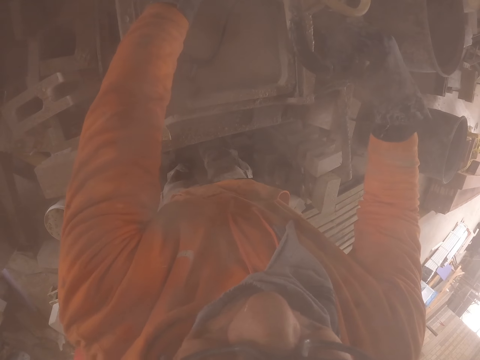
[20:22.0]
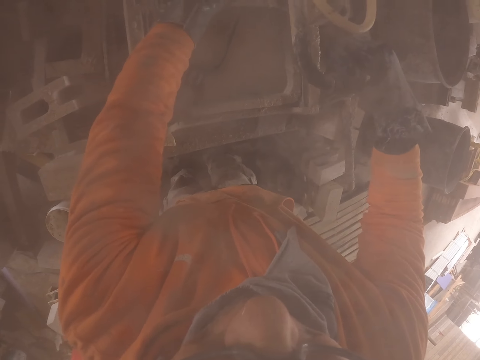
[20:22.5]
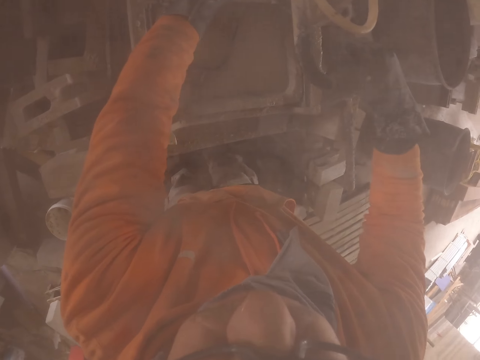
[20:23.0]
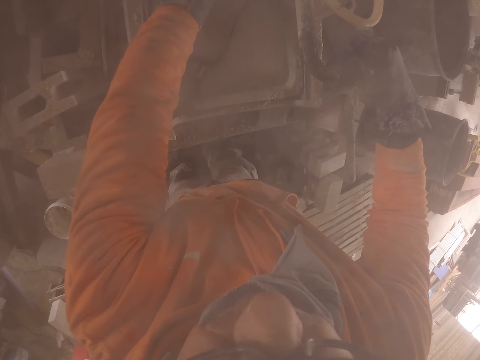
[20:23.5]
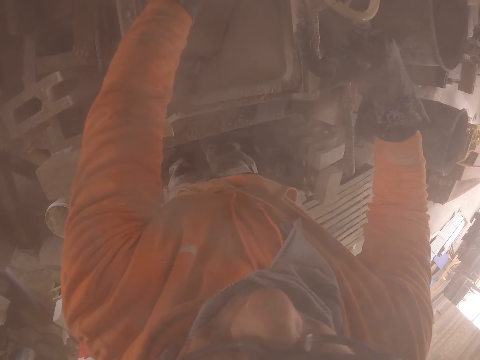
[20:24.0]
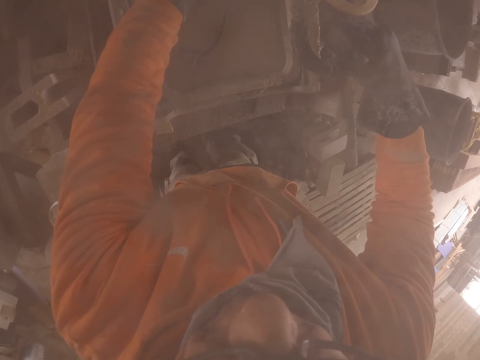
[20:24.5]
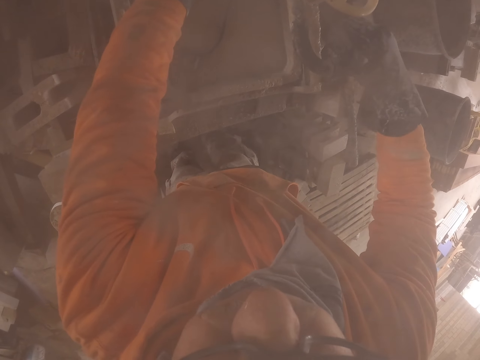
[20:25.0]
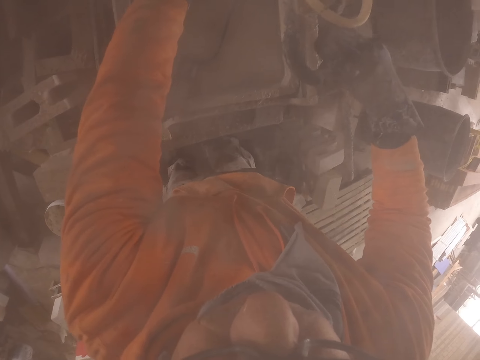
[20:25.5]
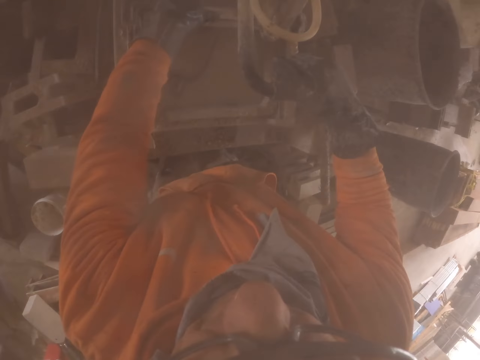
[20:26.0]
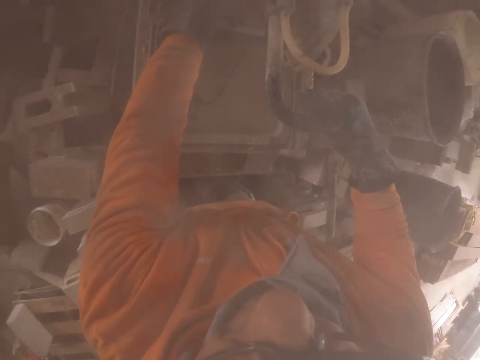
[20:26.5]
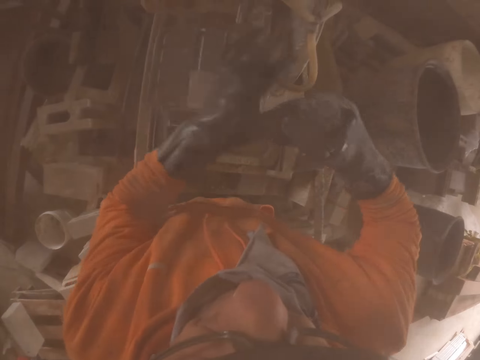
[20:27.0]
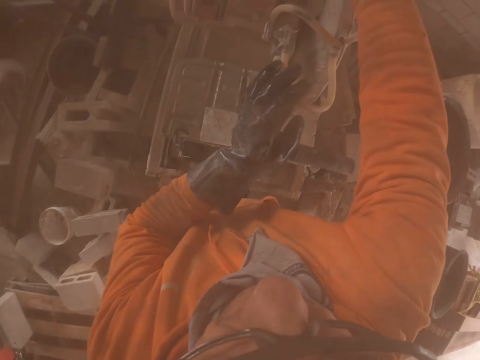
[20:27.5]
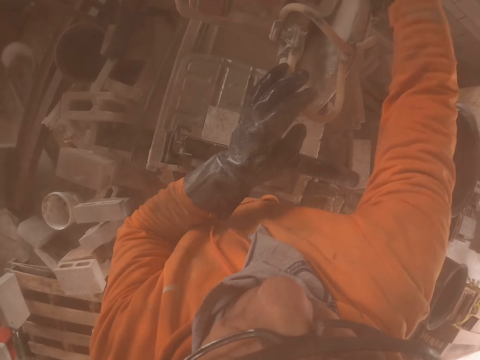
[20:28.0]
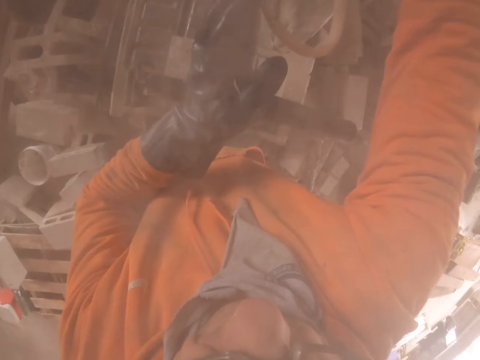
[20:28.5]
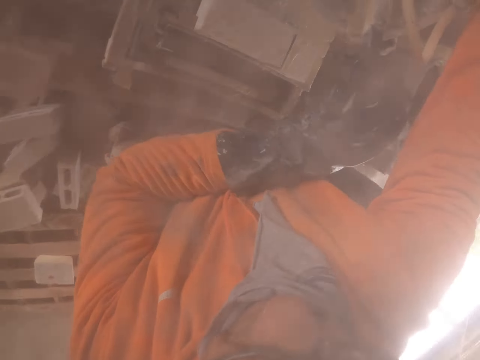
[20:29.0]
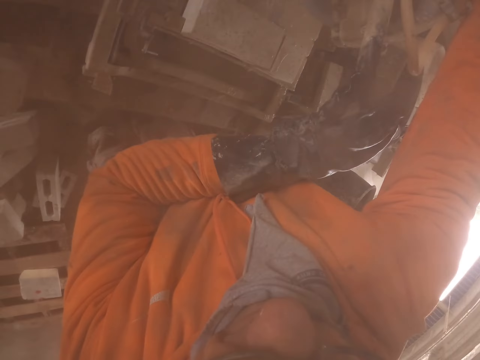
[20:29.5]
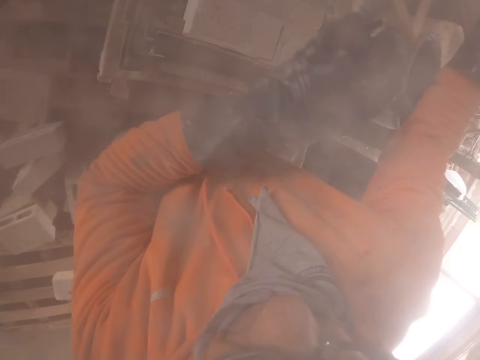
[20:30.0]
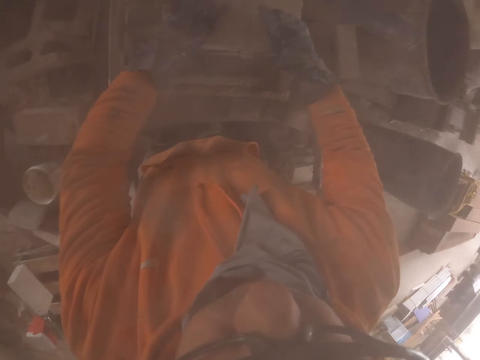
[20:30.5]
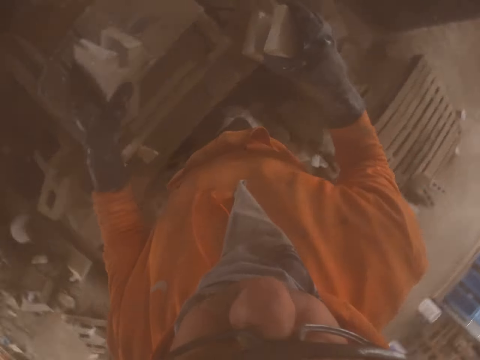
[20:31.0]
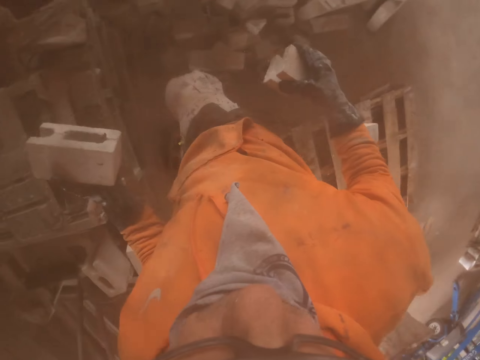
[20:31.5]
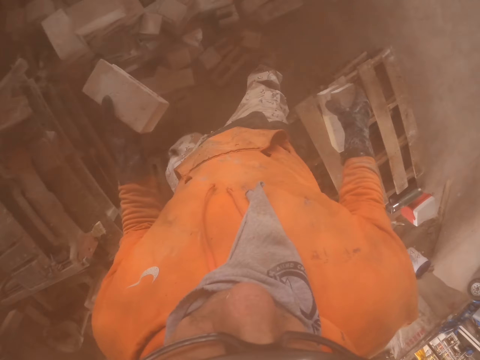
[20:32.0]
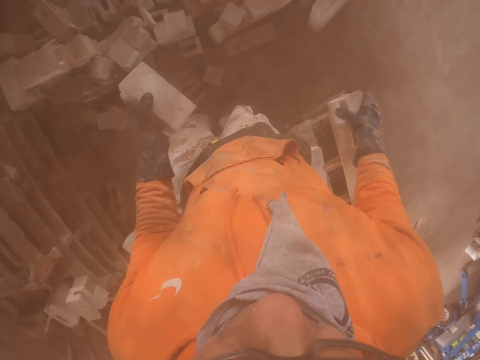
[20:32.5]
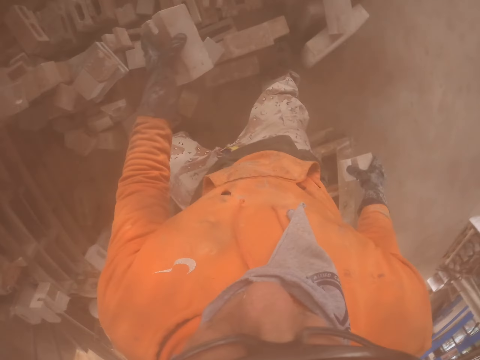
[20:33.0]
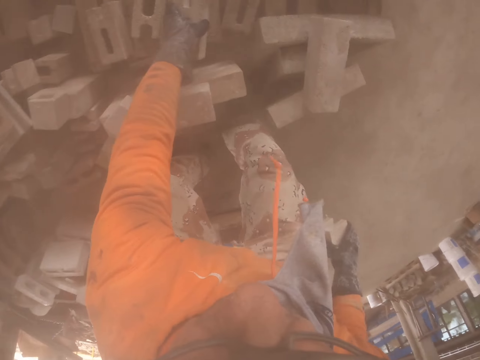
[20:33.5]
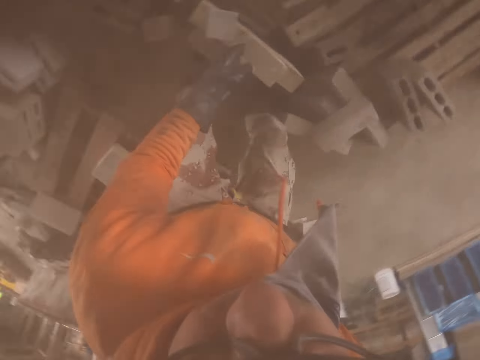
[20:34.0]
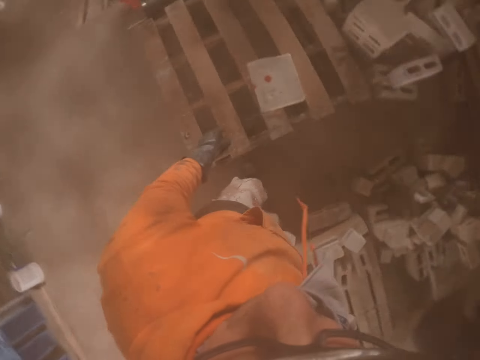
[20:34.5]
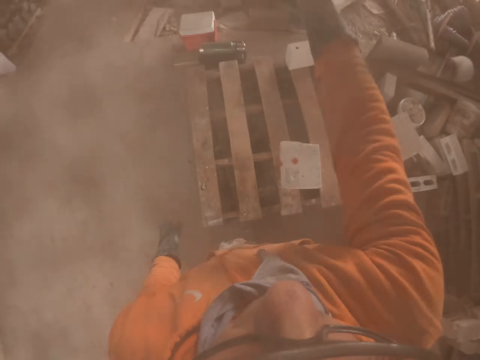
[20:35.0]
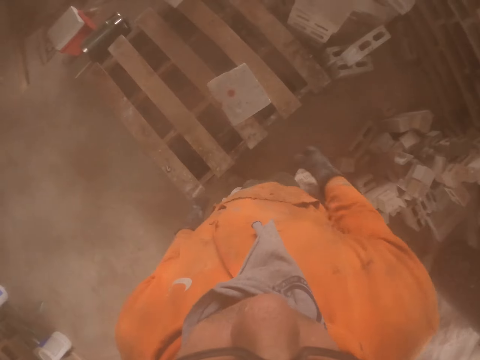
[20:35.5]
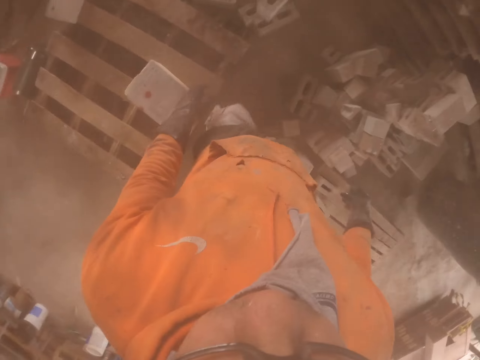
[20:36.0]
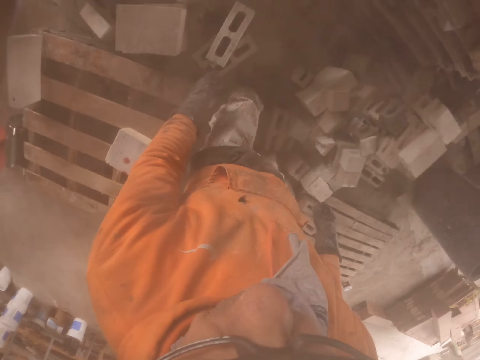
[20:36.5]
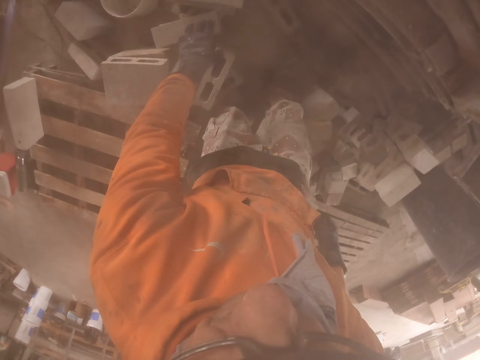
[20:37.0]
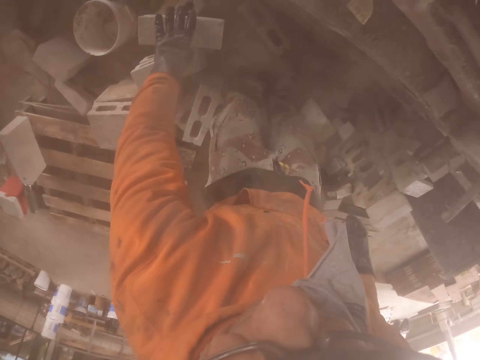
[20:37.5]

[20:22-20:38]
The camera wearer carries the brick. They put the brick on the pallet. They throw the brick.

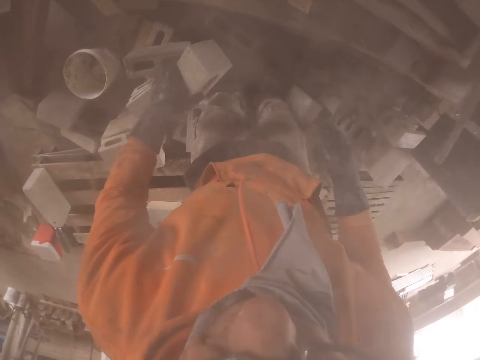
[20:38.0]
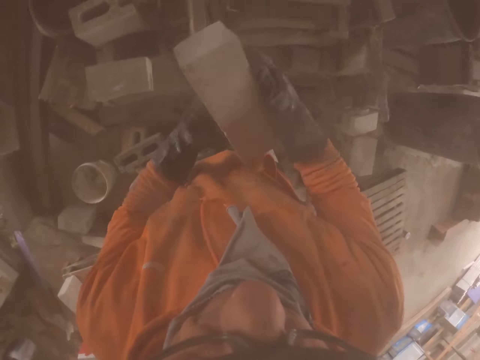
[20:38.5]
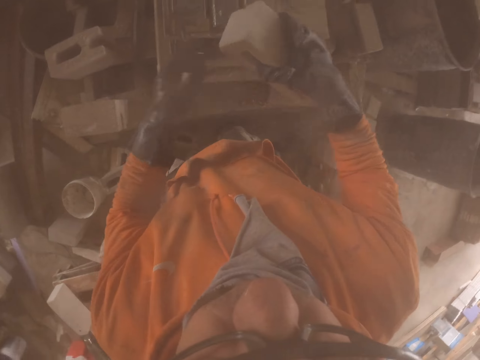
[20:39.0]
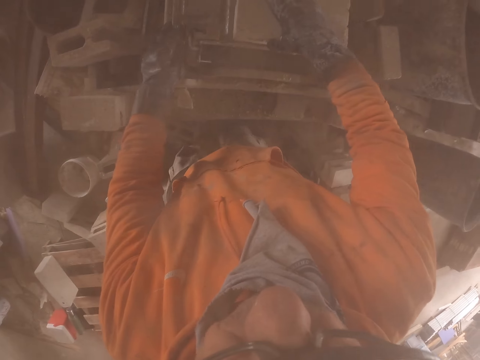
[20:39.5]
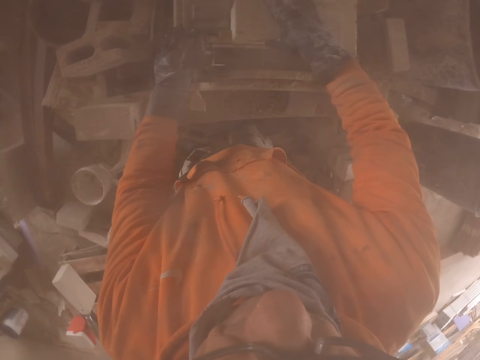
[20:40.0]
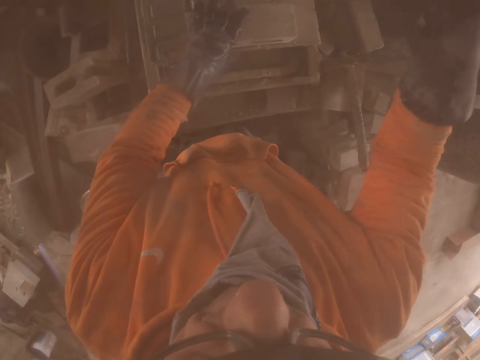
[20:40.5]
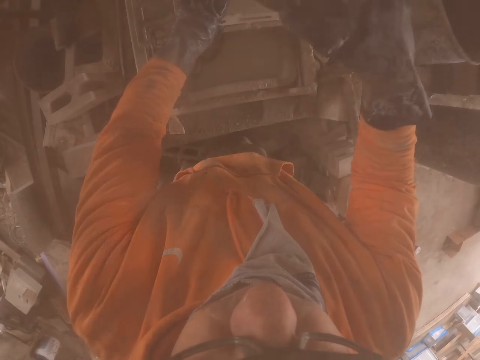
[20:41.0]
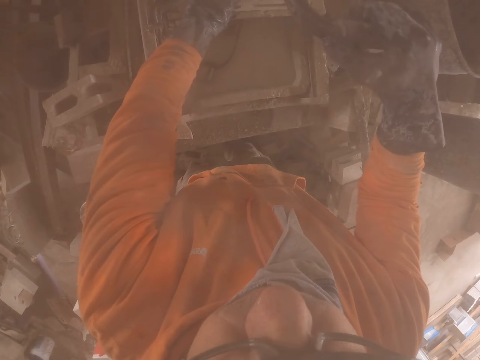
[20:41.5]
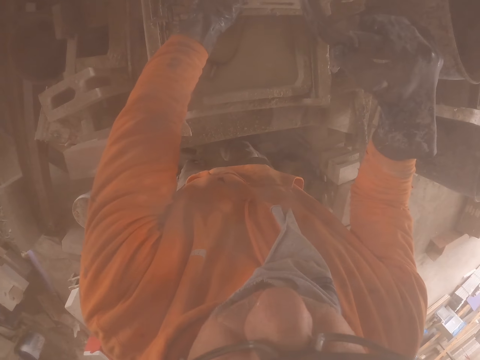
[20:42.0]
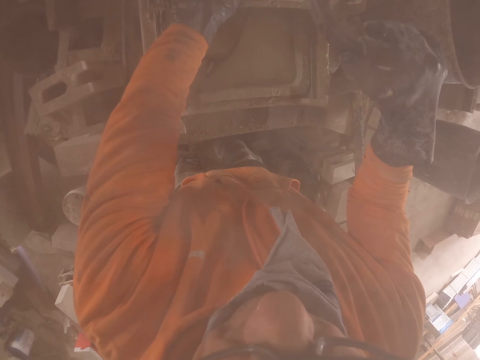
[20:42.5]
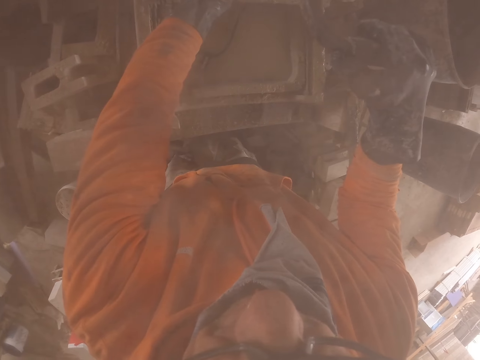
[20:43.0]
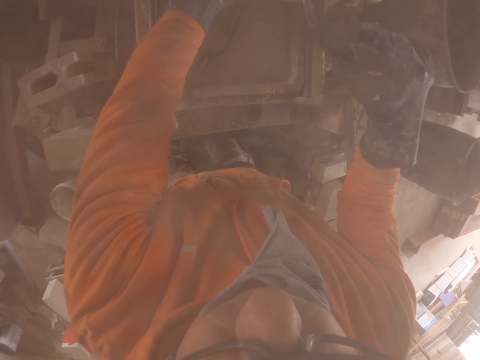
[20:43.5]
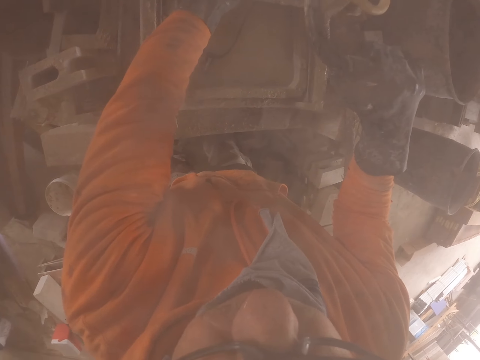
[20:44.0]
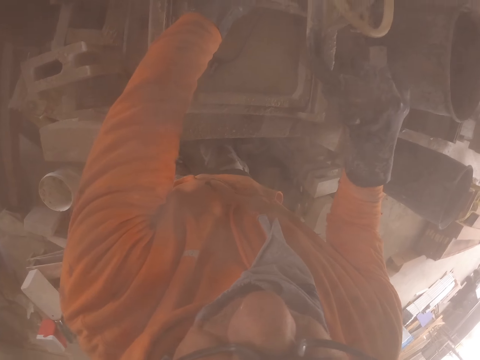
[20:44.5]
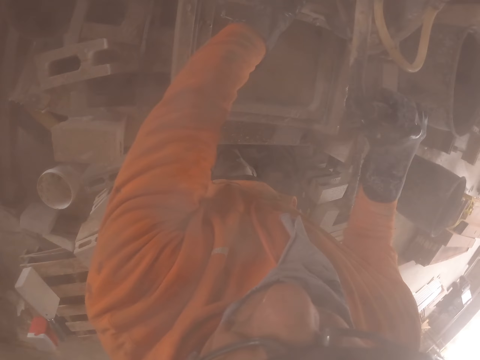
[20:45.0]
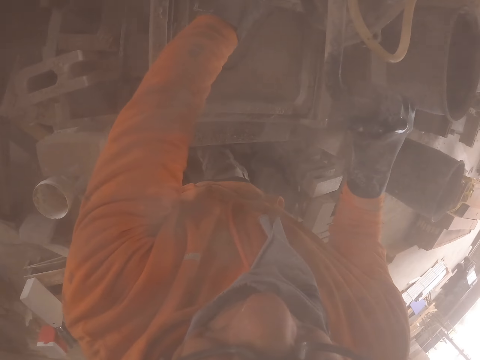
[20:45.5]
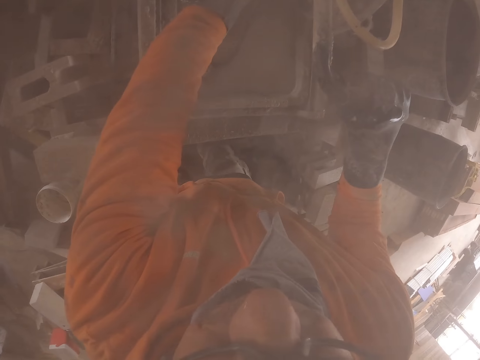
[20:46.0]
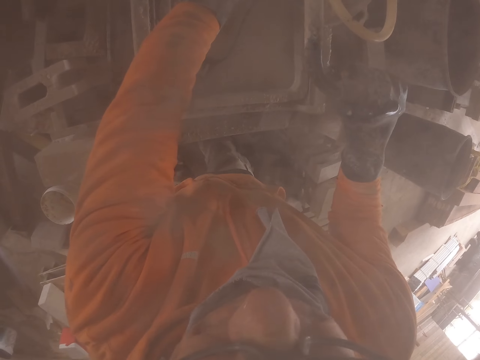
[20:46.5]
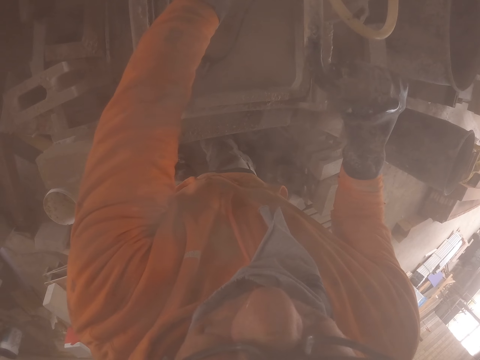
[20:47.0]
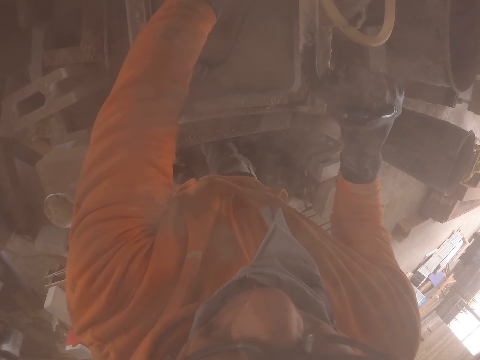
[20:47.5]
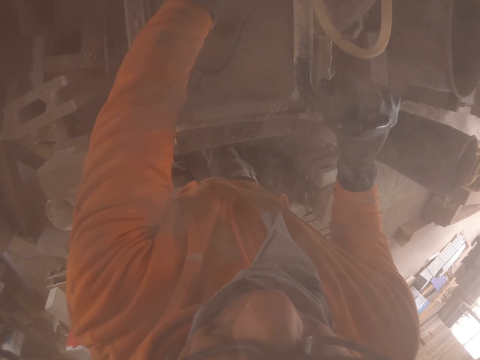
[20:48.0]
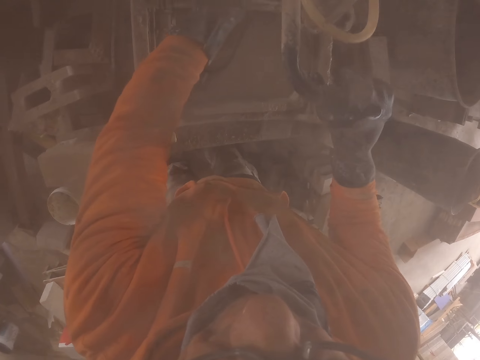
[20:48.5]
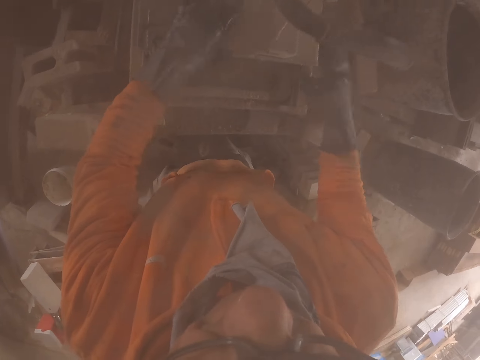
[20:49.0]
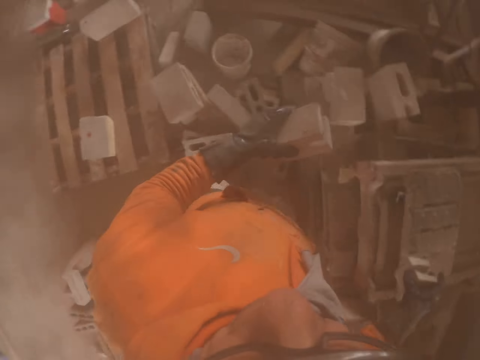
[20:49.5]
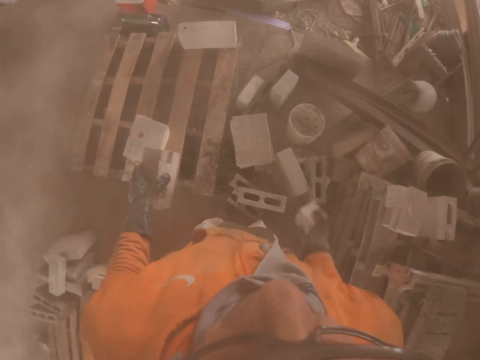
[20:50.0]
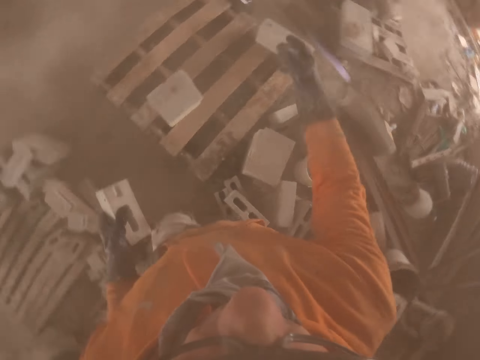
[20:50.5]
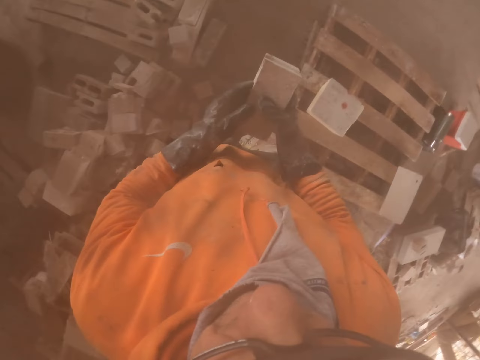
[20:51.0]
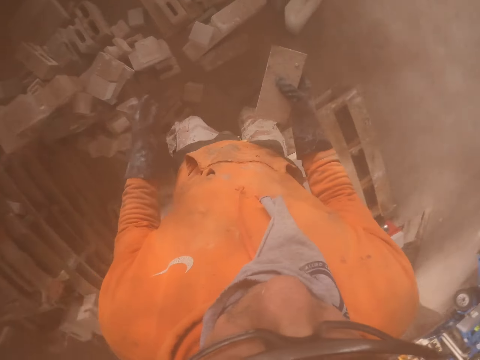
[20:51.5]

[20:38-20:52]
The camera wearer picks up a brick. They put the brick on the cutting machine. They cut the brick with the brick cutting machine. They throw the brick.
